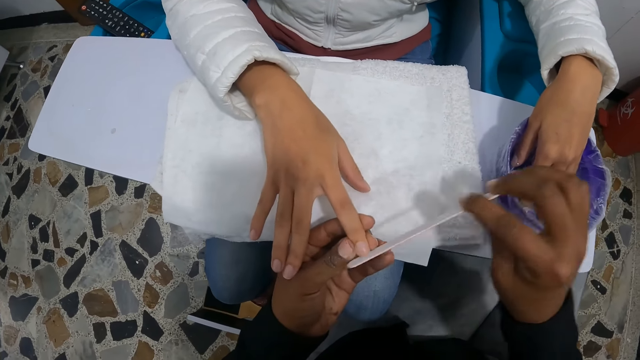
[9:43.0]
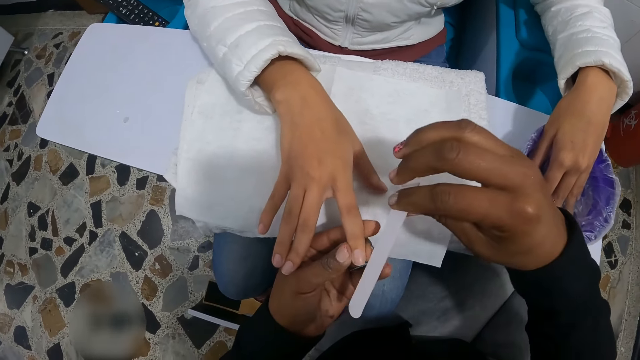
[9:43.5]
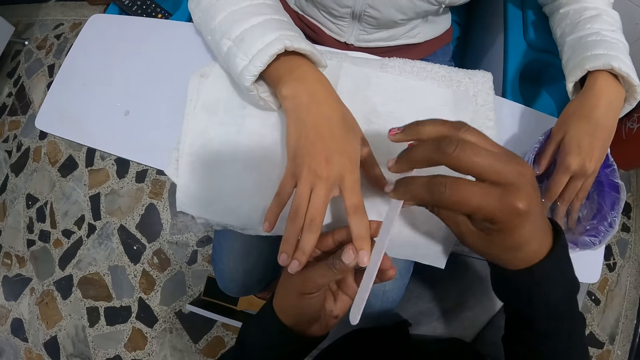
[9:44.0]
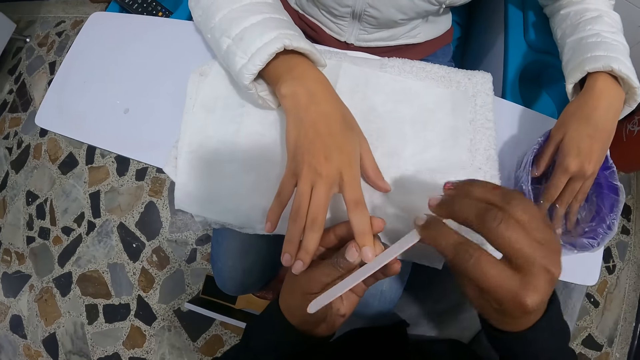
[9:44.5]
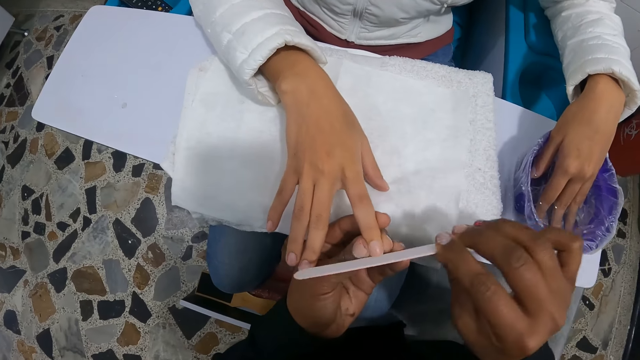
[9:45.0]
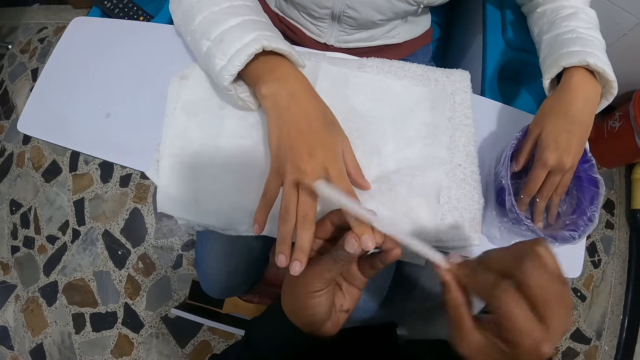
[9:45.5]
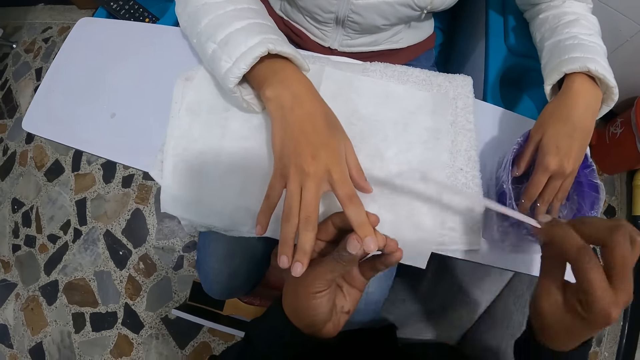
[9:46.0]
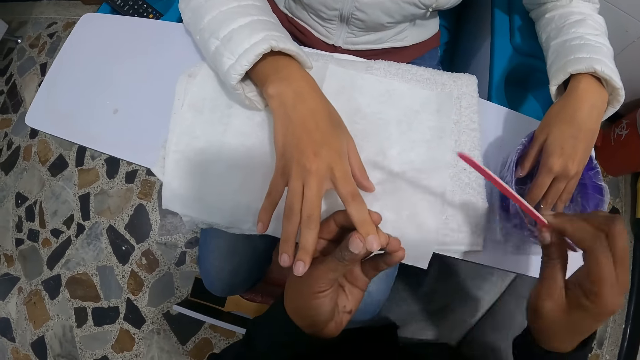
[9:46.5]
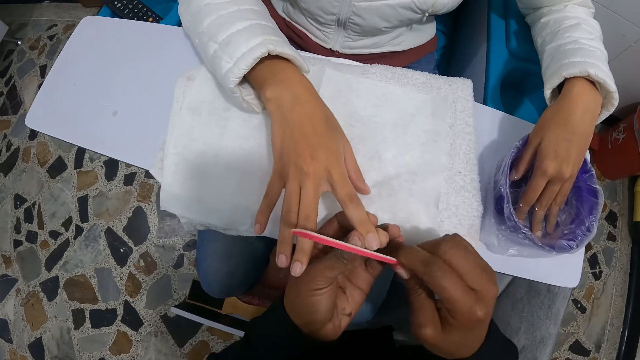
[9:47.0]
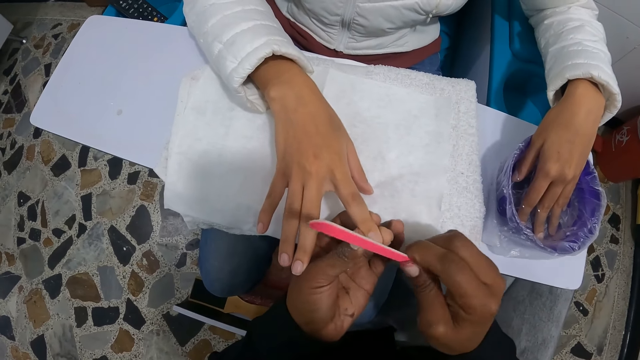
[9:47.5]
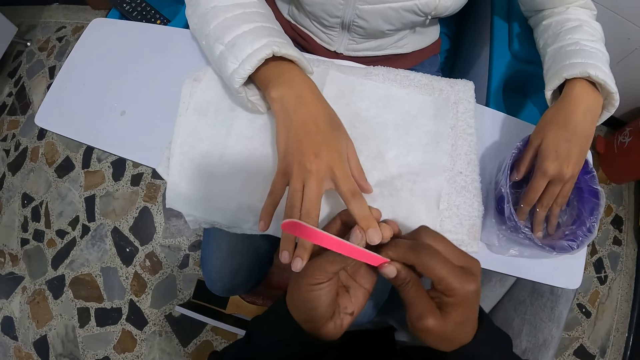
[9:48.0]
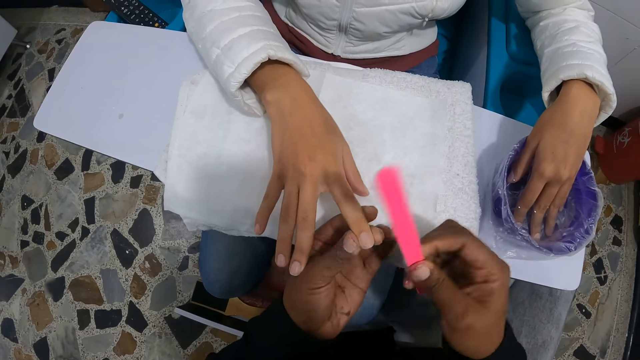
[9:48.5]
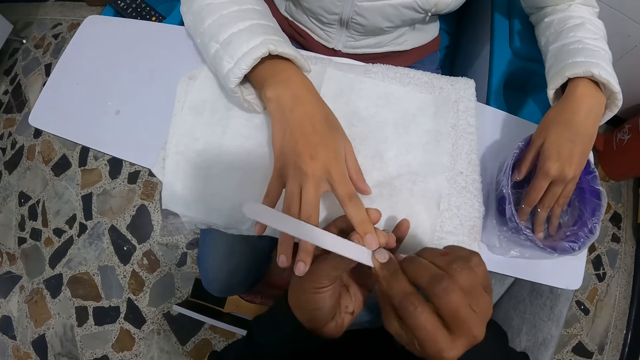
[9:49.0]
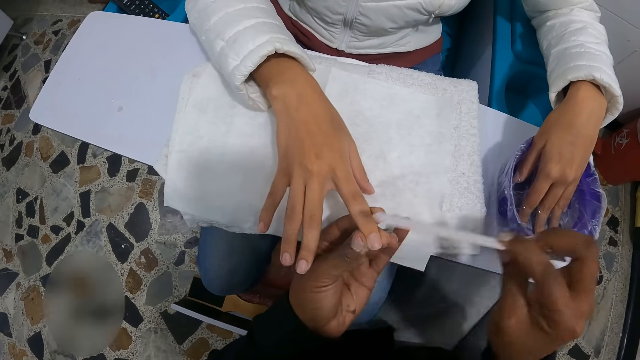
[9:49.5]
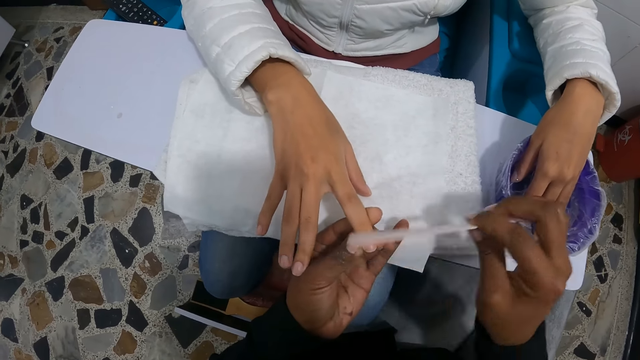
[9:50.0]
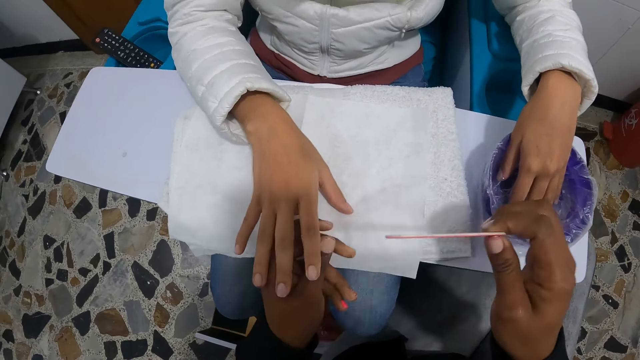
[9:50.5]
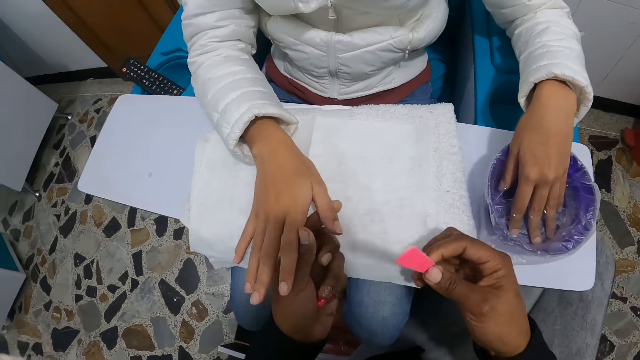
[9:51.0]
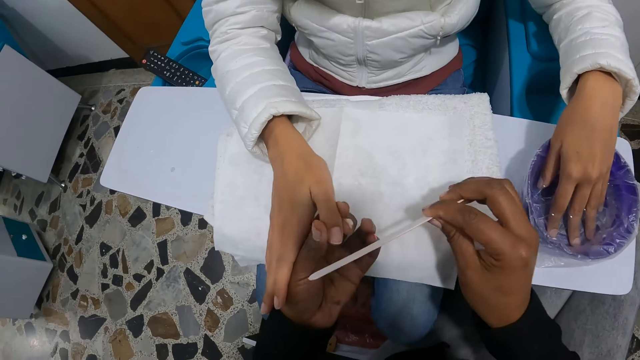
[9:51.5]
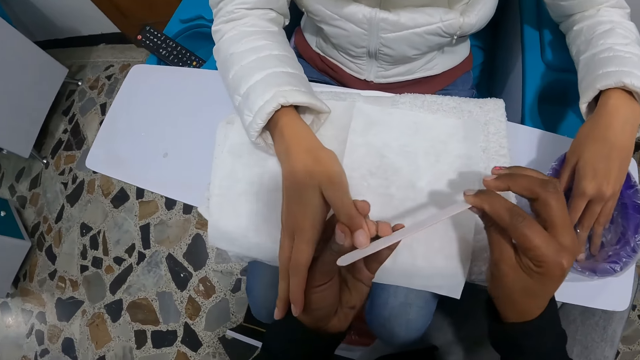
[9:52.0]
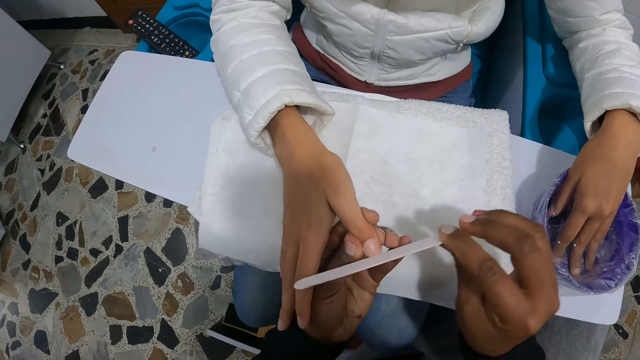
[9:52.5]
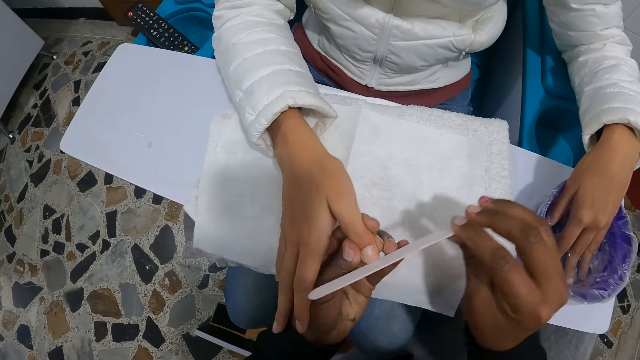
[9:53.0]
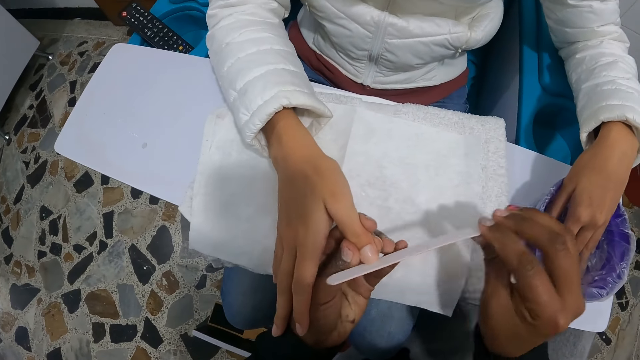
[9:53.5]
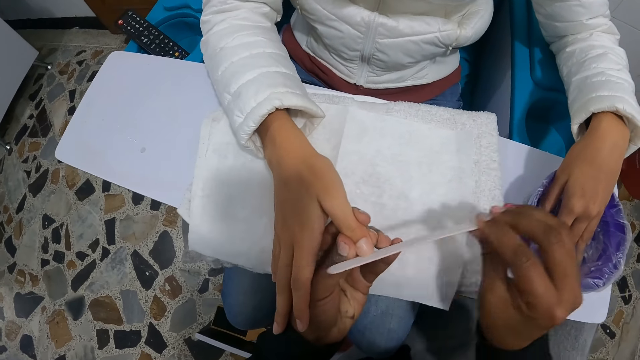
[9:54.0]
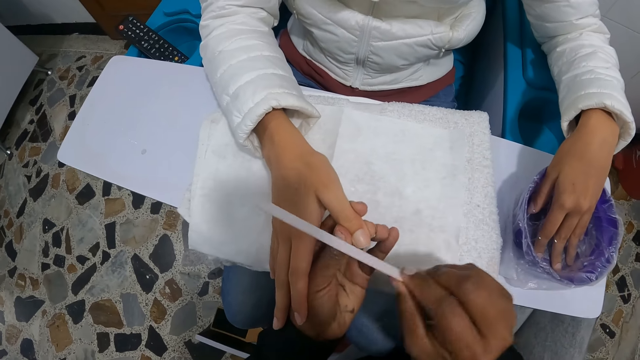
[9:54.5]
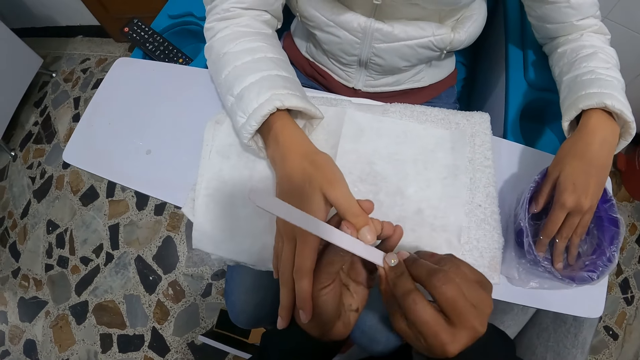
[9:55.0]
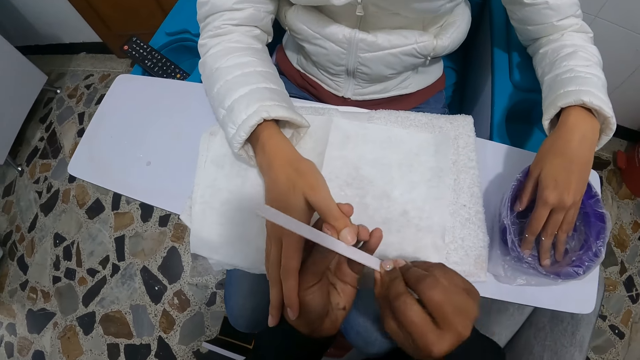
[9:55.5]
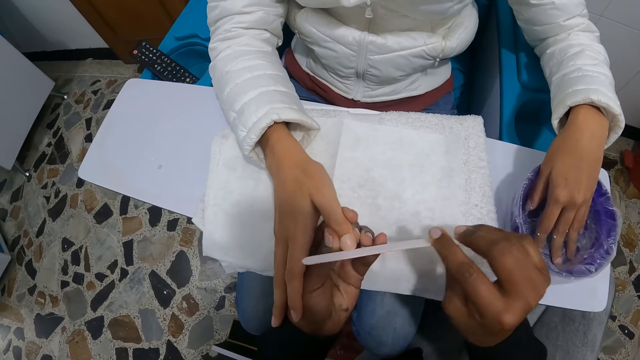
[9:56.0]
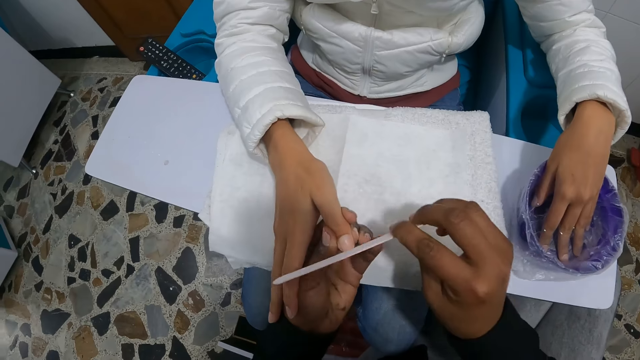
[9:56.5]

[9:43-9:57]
The camera wearer takes the other finger and files the other finger.

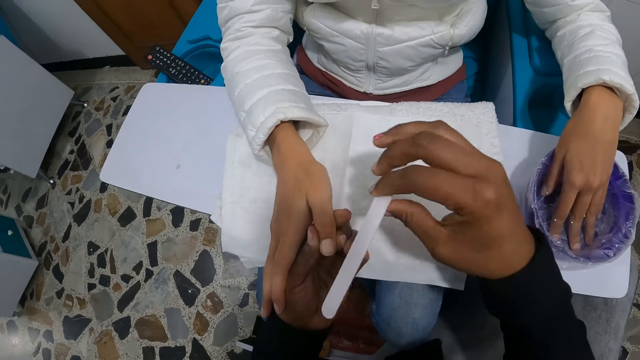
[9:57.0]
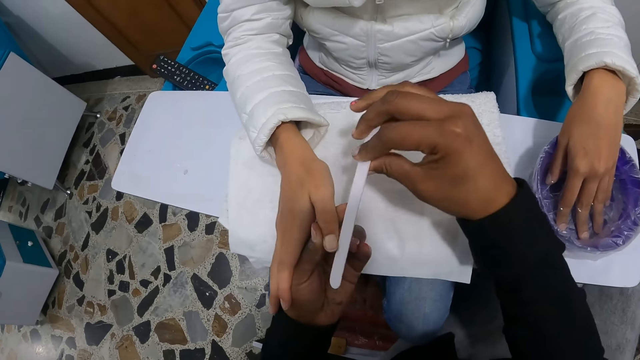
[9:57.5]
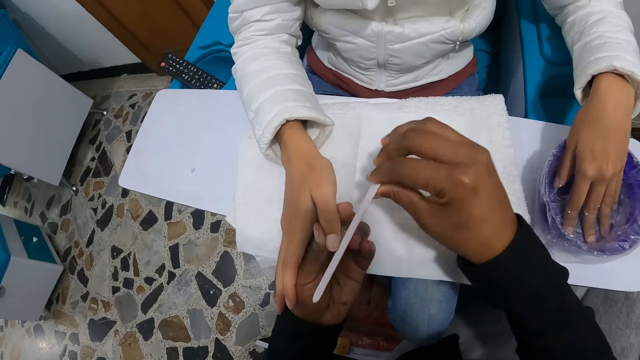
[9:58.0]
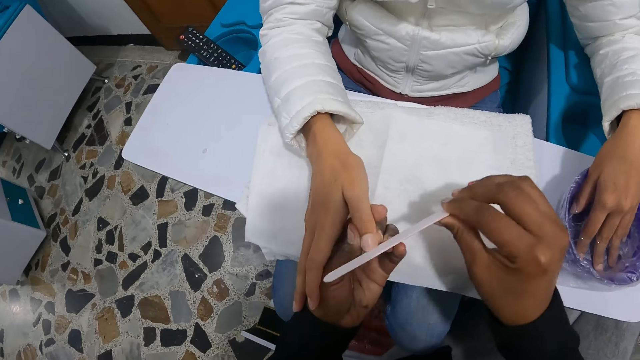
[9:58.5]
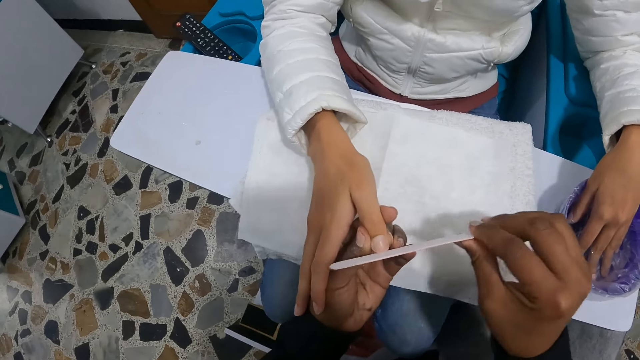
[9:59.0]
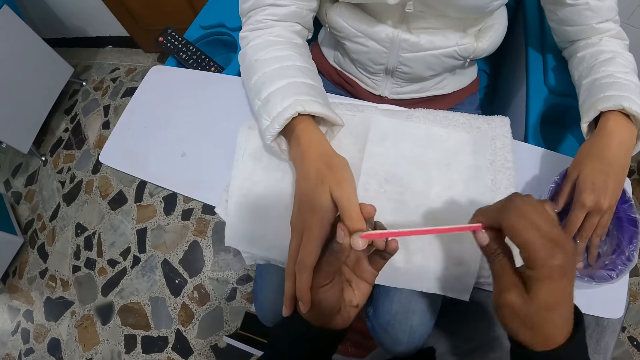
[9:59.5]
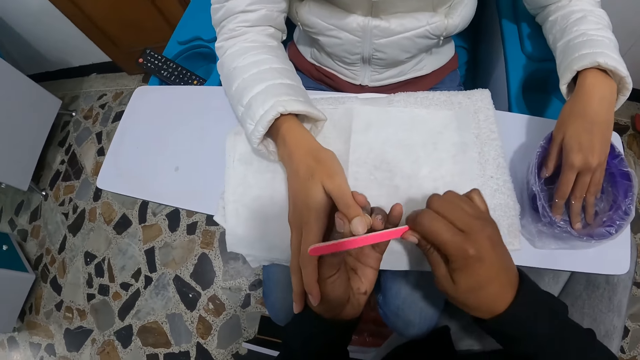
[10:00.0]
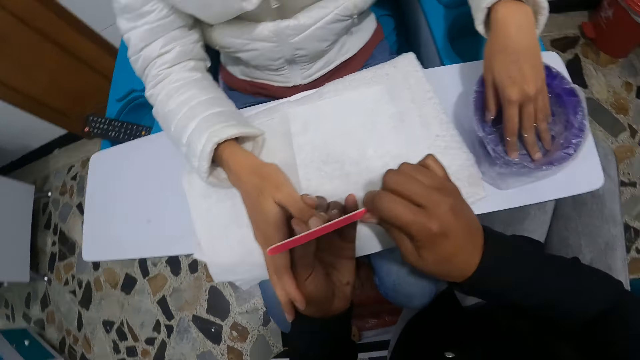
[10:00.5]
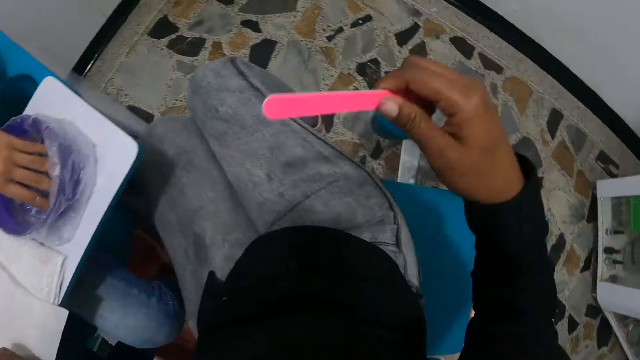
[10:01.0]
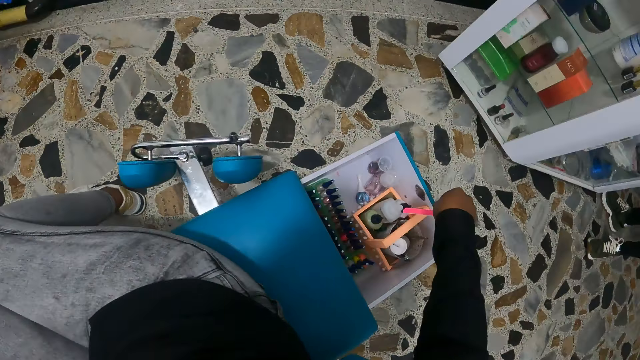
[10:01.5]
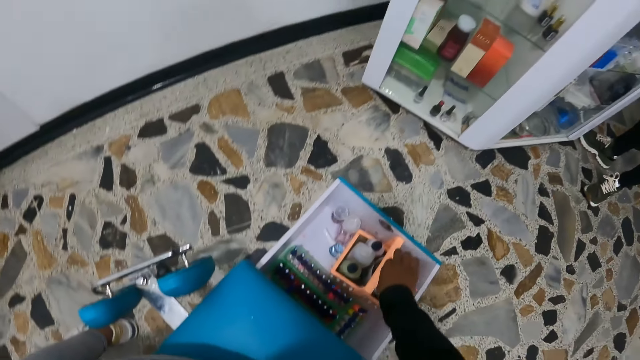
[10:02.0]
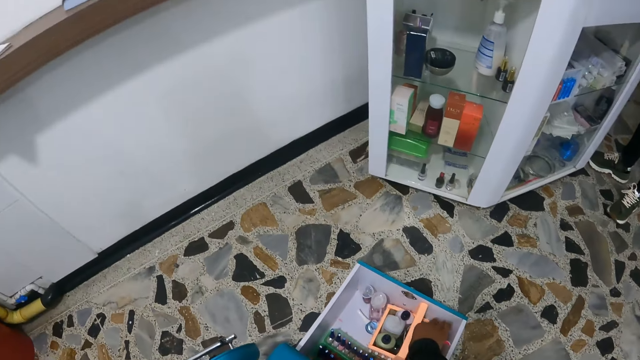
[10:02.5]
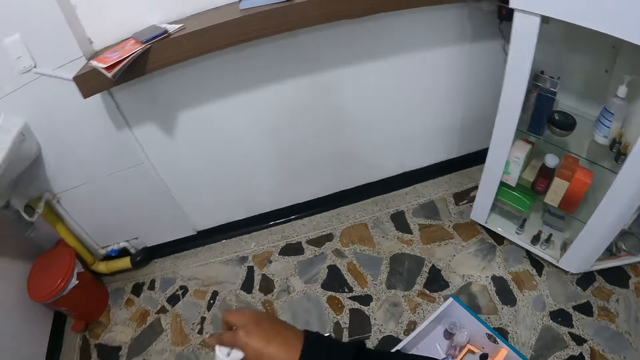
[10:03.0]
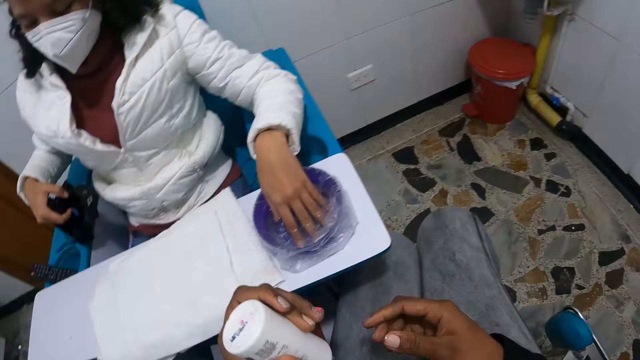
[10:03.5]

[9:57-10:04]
The camera wearer drops the file in a cosmetic toolbox with her right hand. She picks up a cream or bottle of nail paste with her right hand from the cosmetic toolbox. She passes the cream to her left from her right hand.
